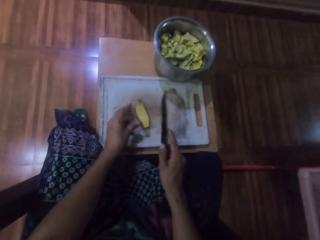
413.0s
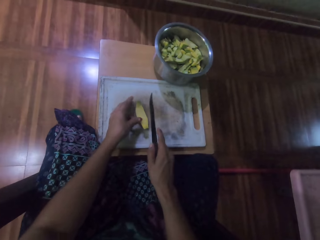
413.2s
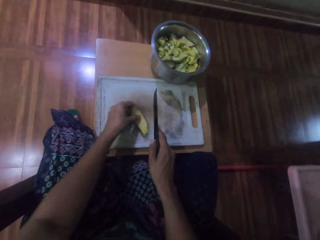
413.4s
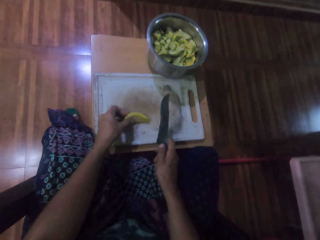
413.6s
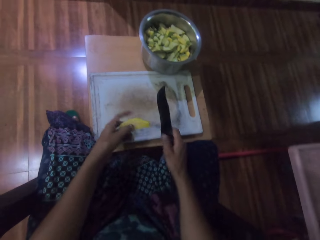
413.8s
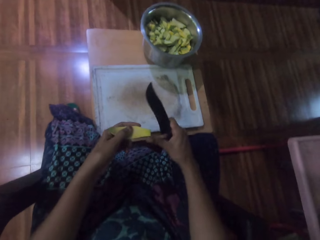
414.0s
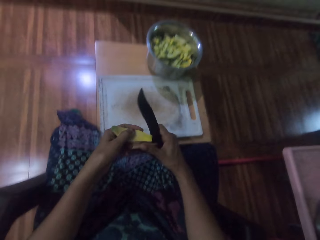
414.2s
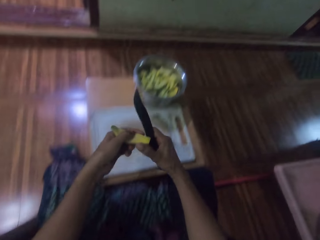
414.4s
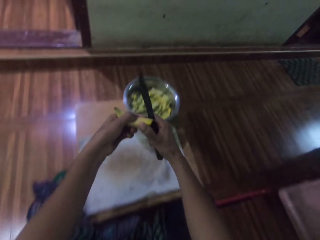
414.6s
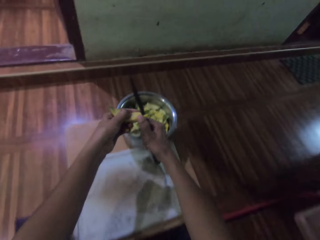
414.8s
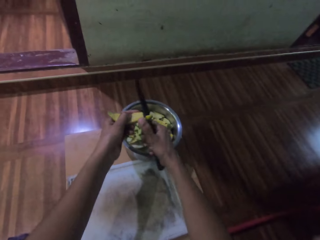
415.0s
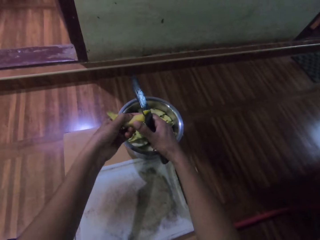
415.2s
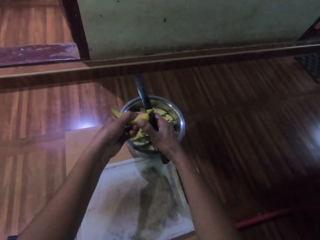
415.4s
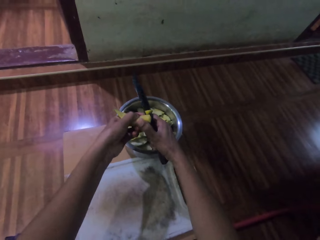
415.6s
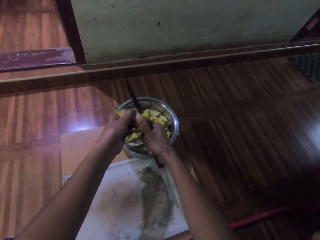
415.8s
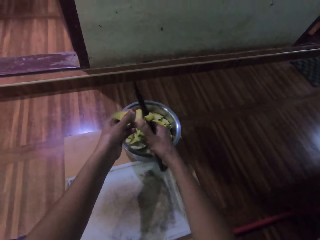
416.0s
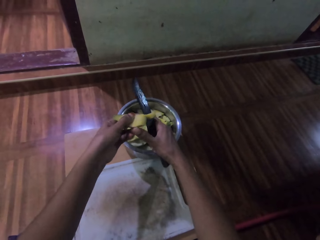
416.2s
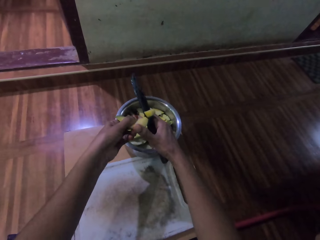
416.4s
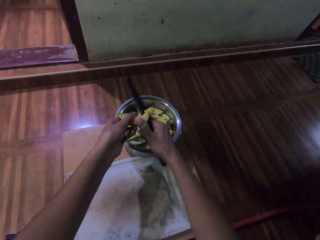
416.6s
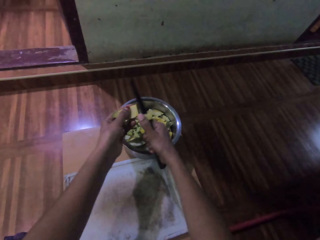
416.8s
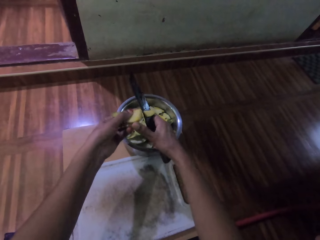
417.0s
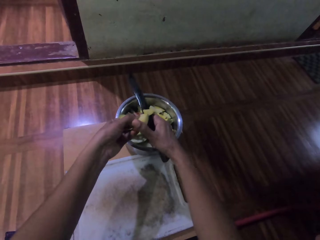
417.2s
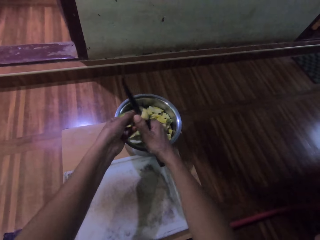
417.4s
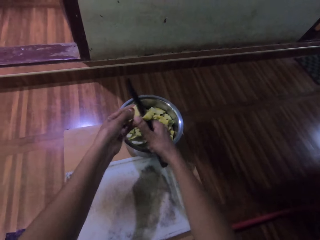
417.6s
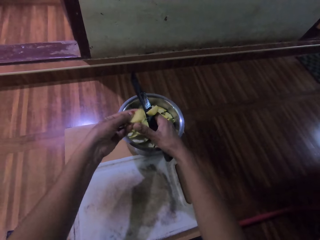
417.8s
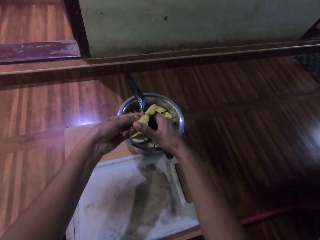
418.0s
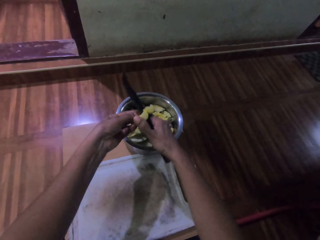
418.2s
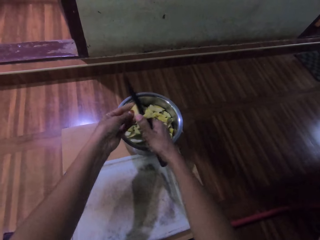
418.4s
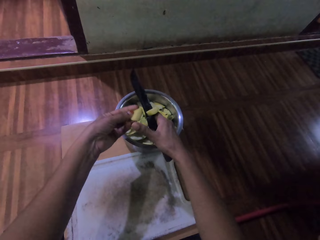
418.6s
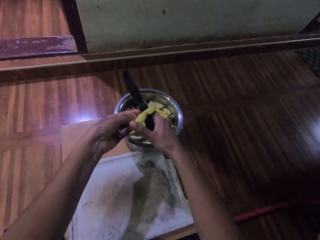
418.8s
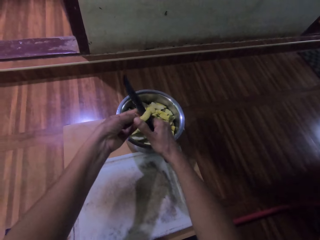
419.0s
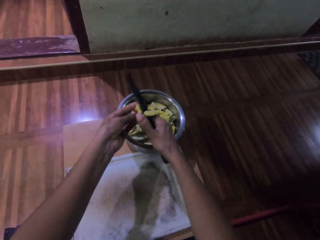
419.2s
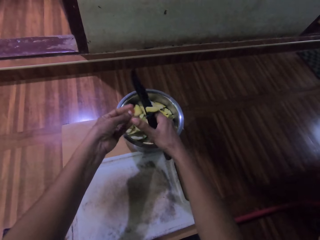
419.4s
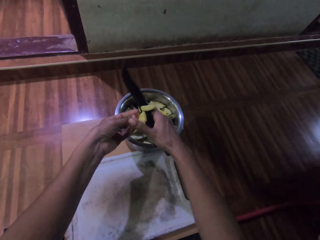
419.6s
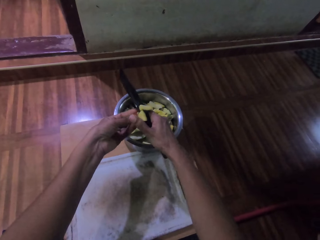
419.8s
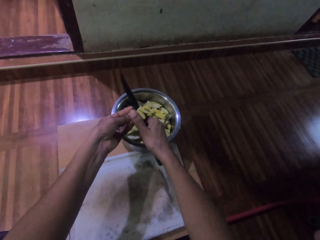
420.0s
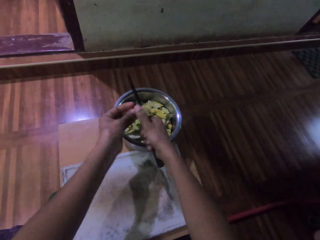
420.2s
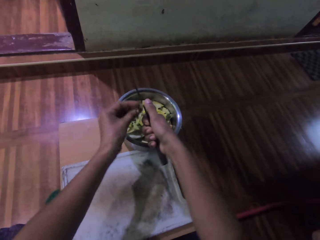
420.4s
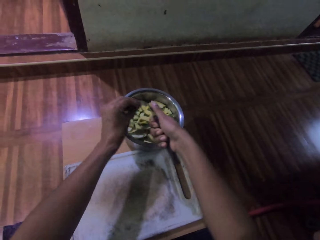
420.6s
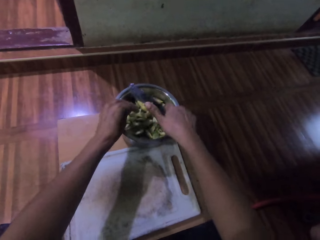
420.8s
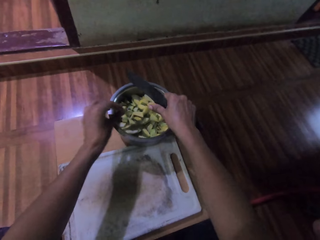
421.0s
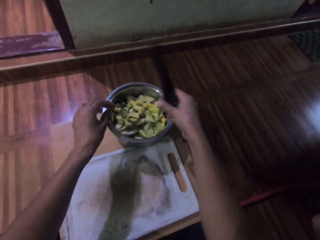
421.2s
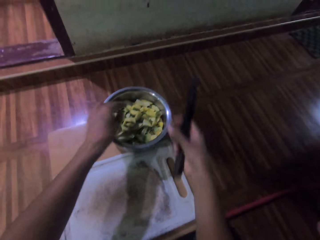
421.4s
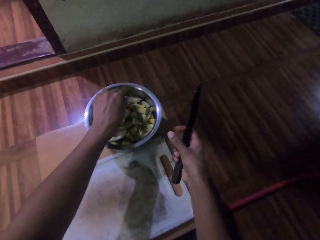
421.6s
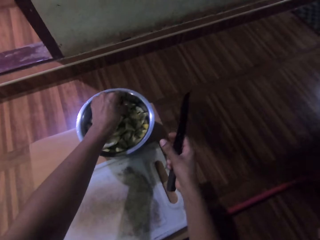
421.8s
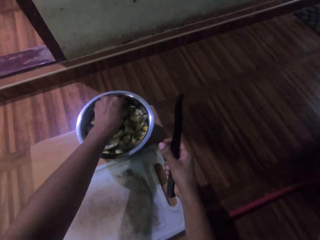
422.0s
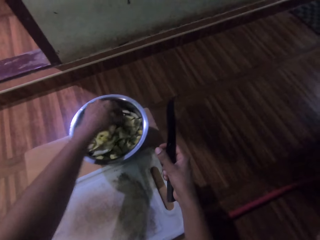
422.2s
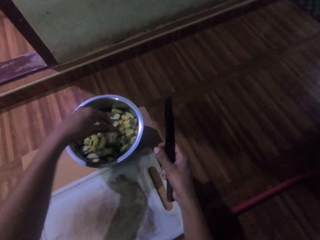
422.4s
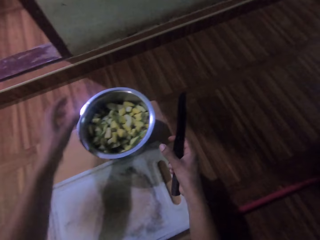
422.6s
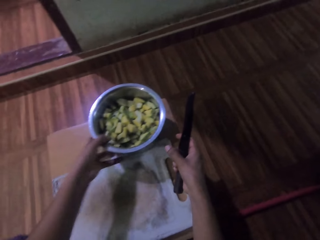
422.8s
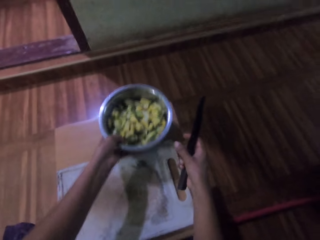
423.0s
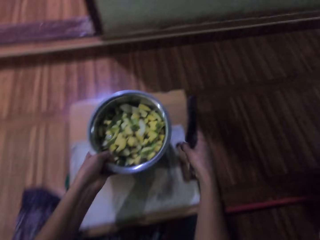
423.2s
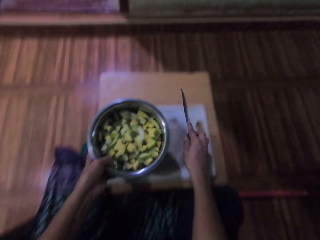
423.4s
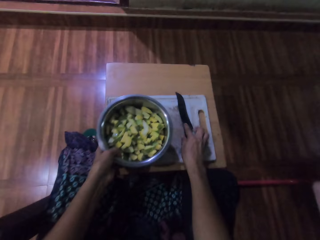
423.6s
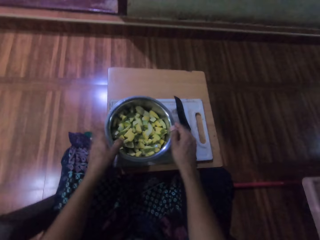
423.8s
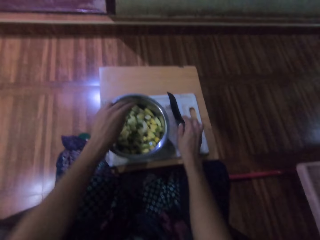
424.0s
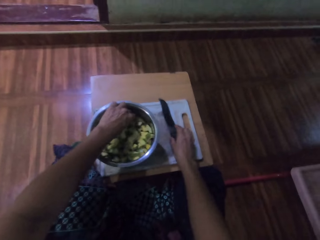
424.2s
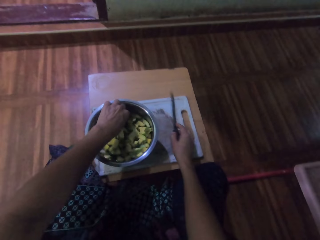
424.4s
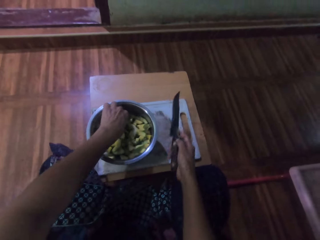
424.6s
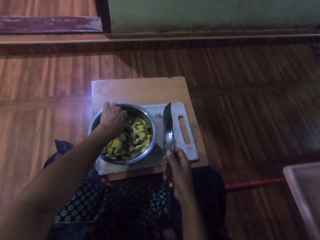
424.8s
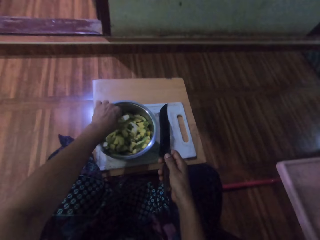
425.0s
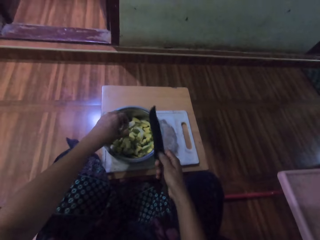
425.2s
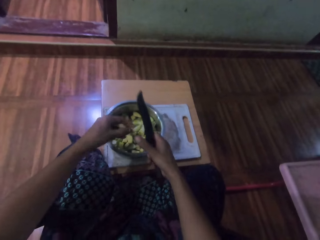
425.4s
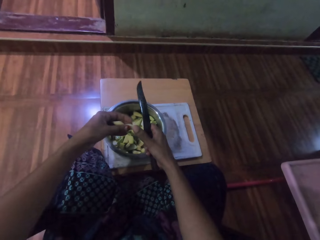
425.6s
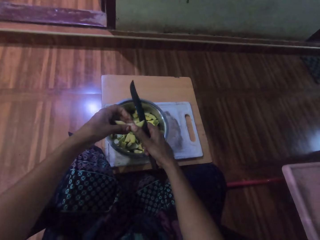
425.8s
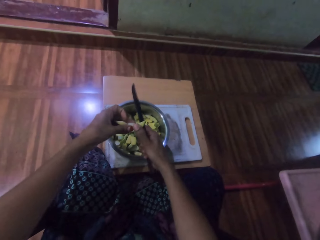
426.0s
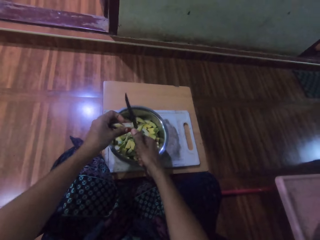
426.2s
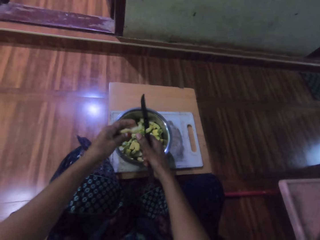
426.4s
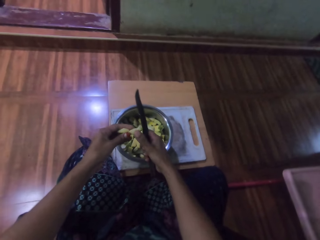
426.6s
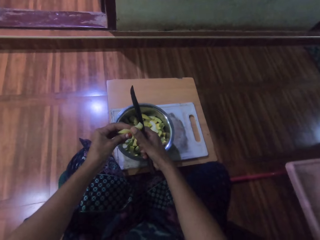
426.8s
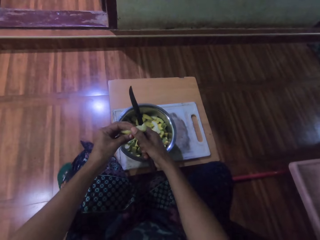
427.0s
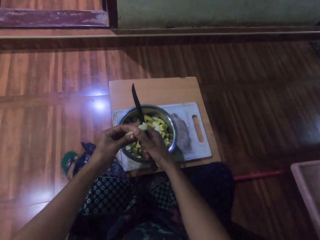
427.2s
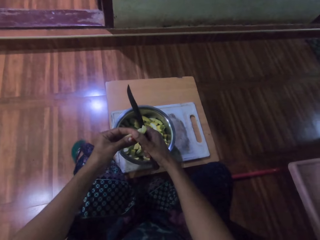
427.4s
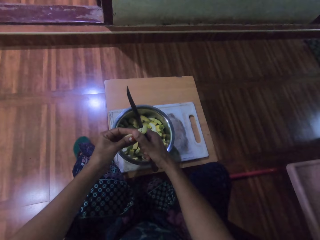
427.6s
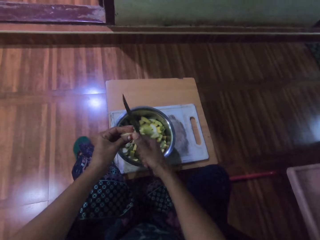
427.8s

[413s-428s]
The camera wearer cuts the potato. They pull the steel container closer. They turn the potatoes in the pot. They move the pot. They drop a knife. They pick a potato from the pot. They pick up the knife. They cut the potato.

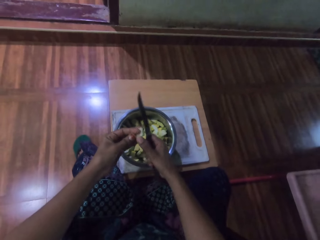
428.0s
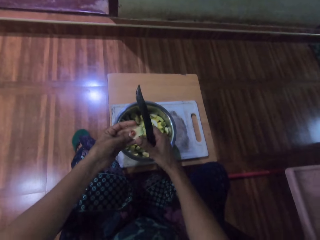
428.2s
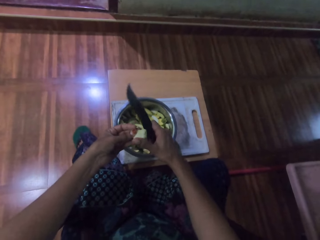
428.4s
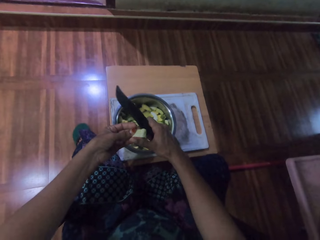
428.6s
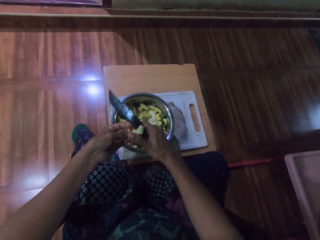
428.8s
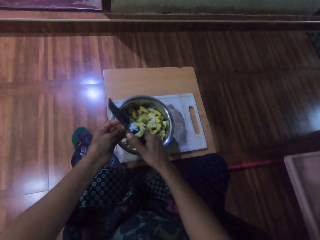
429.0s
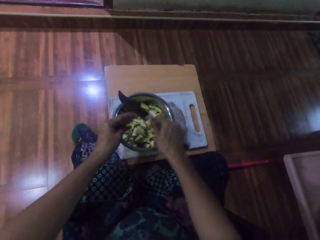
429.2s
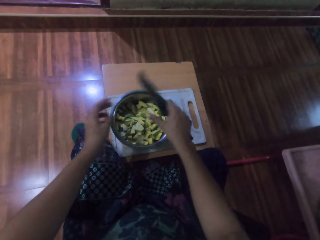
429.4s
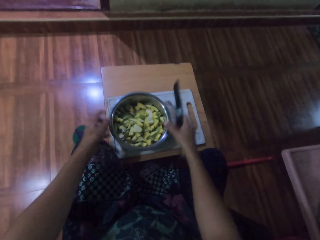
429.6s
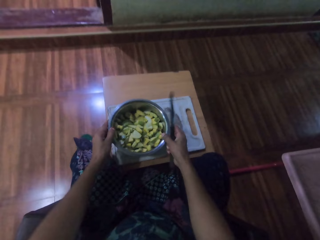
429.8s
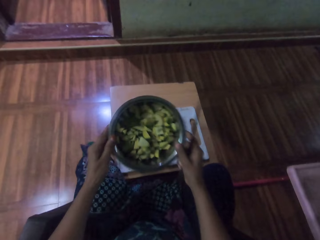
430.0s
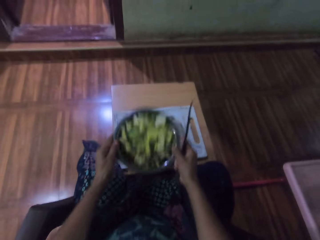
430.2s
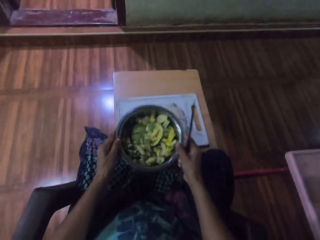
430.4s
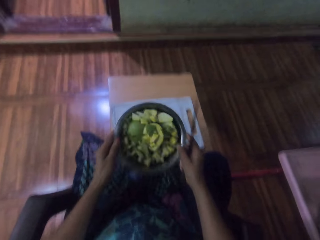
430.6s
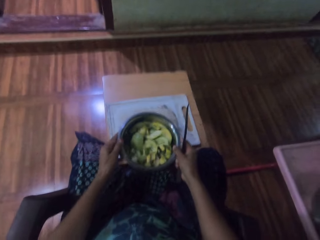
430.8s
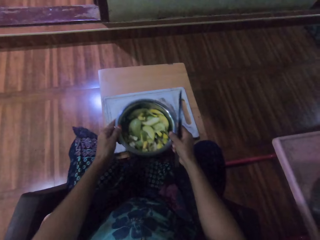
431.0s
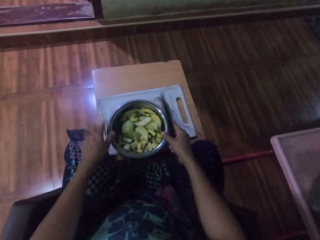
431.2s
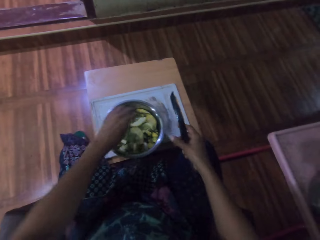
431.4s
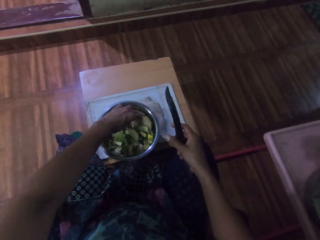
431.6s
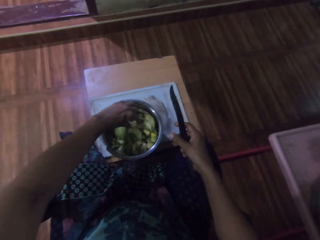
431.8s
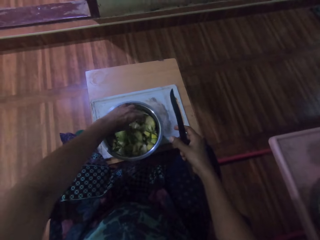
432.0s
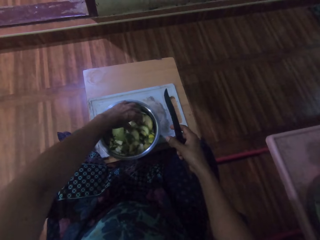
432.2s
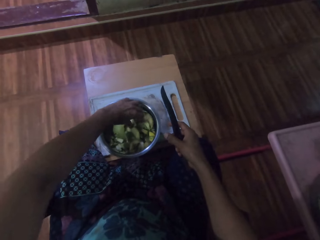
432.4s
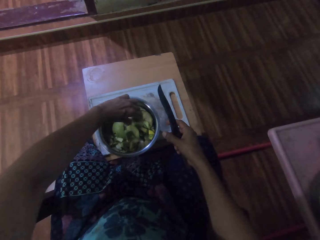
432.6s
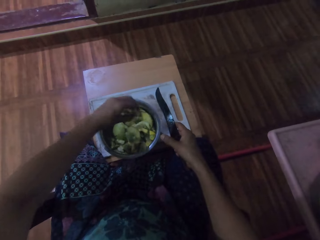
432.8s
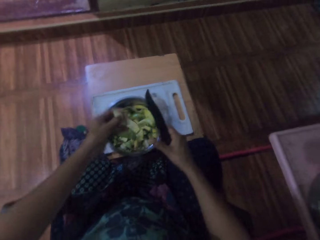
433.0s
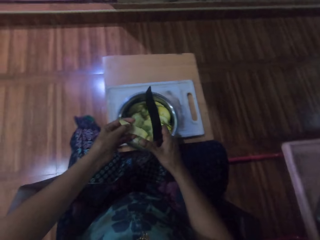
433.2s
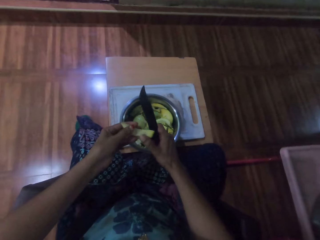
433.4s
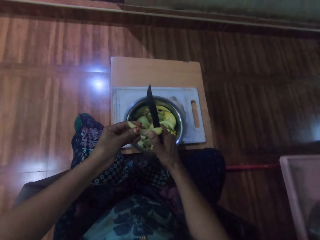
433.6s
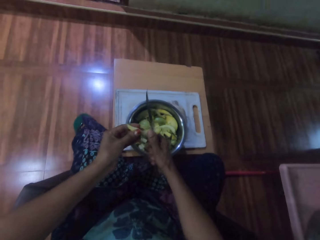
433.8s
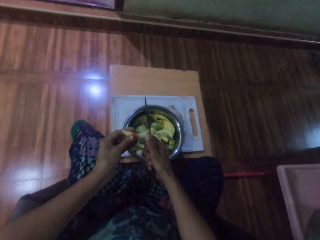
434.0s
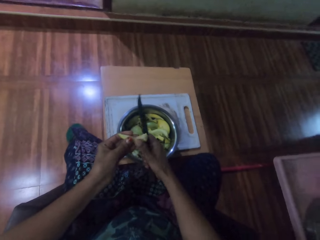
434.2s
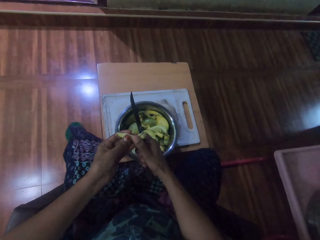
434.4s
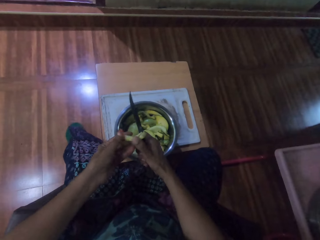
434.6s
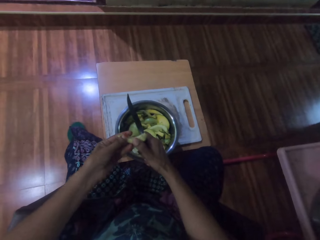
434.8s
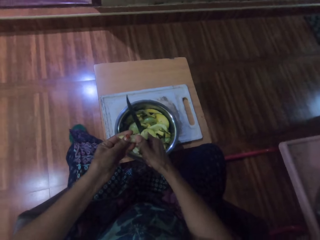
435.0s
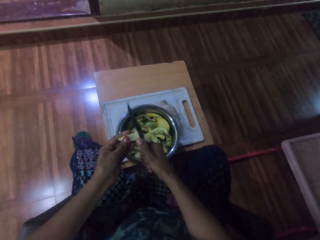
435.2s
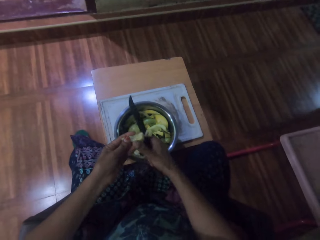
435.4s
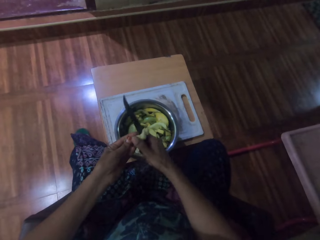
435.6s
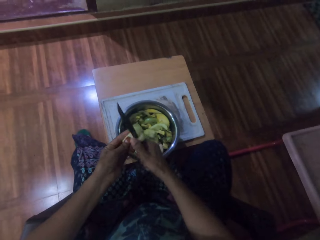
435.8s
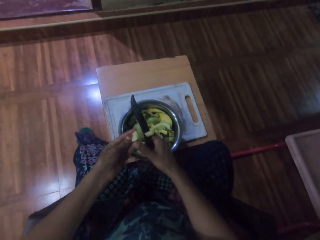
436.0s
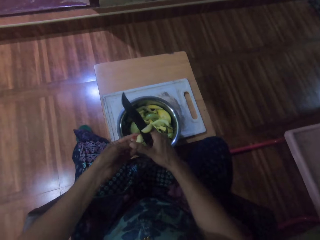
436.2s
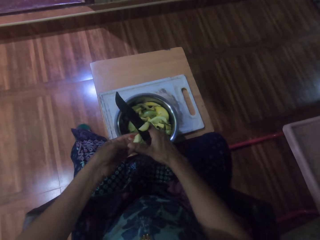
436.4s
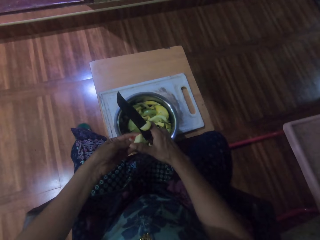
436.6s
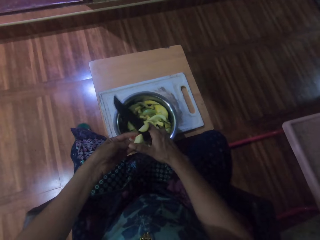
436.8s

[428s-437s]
The camera wearer shakes the potatoes in the pot. They pick a potato from the pot. They cut the potato.
